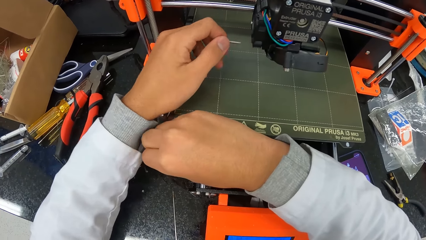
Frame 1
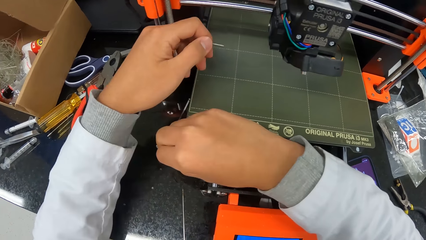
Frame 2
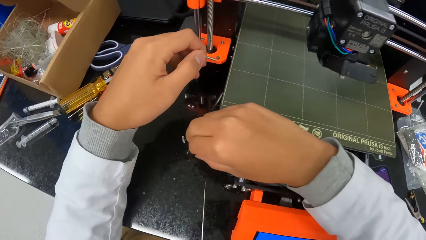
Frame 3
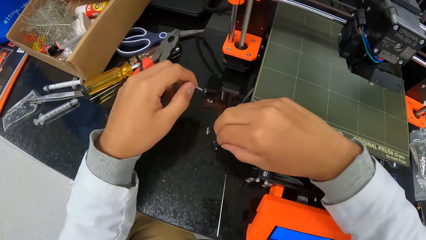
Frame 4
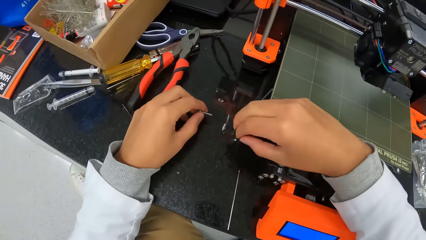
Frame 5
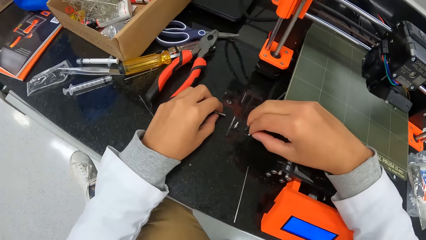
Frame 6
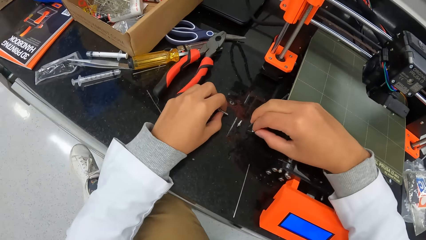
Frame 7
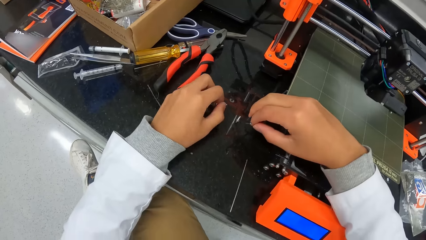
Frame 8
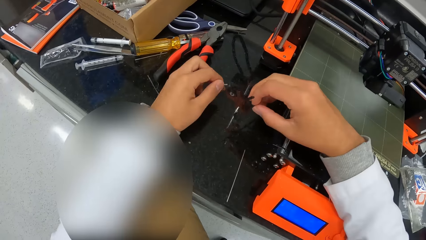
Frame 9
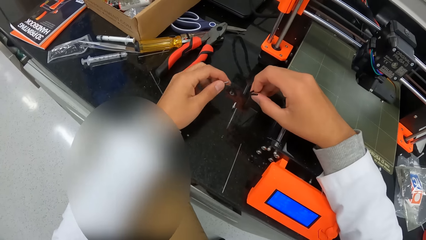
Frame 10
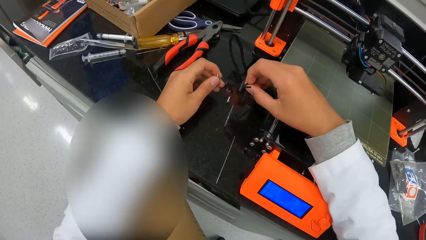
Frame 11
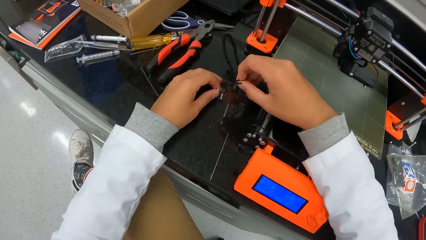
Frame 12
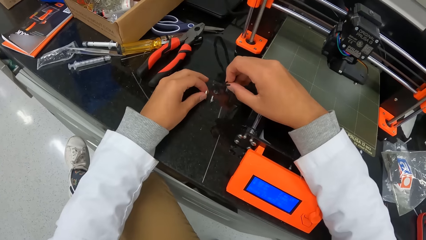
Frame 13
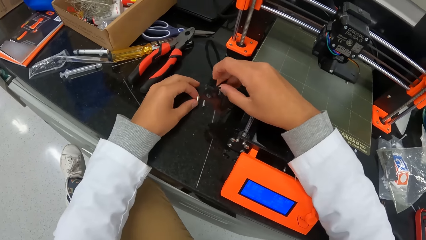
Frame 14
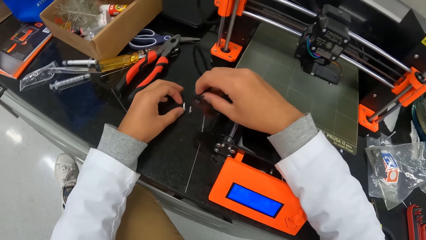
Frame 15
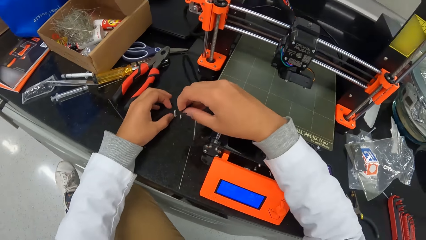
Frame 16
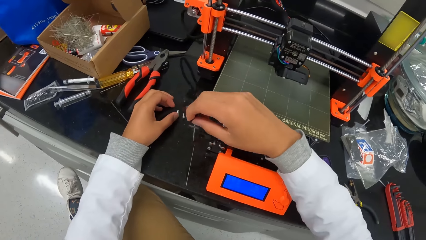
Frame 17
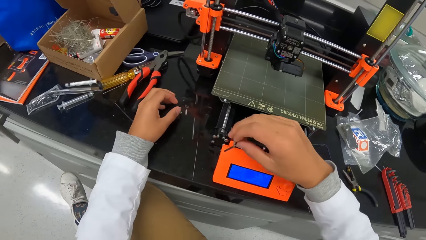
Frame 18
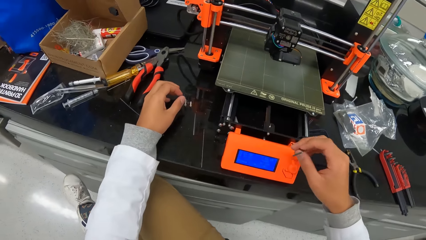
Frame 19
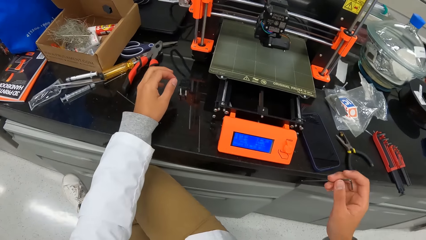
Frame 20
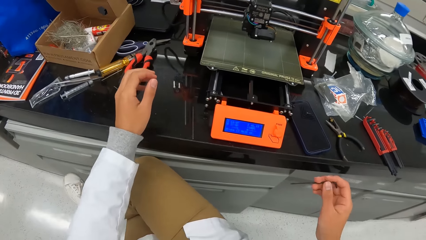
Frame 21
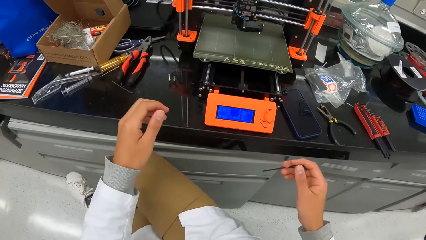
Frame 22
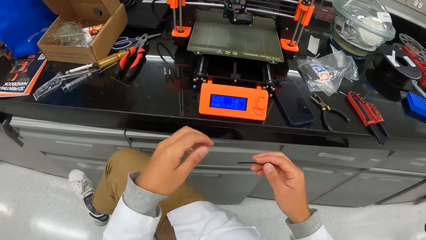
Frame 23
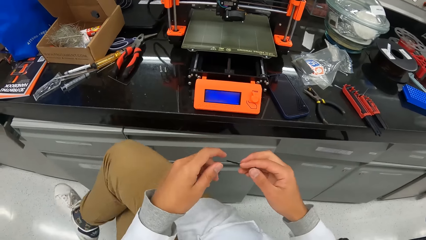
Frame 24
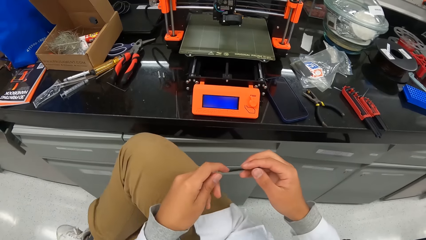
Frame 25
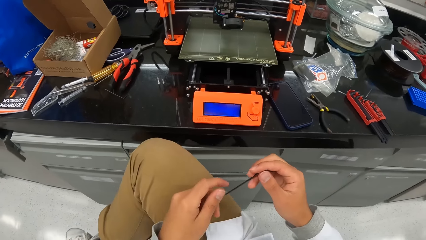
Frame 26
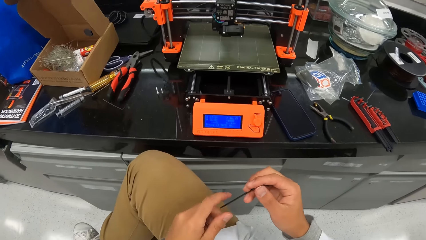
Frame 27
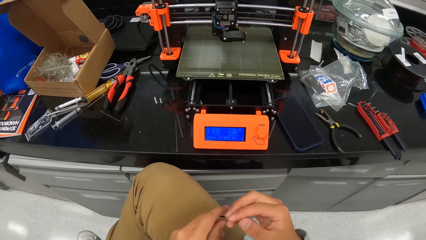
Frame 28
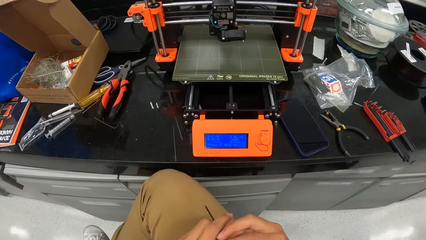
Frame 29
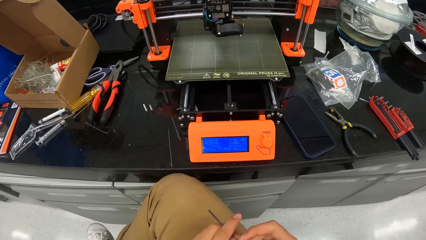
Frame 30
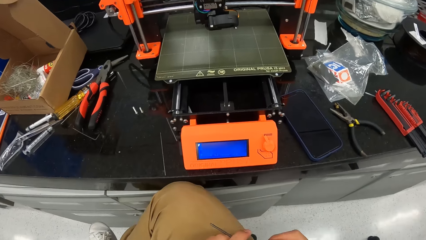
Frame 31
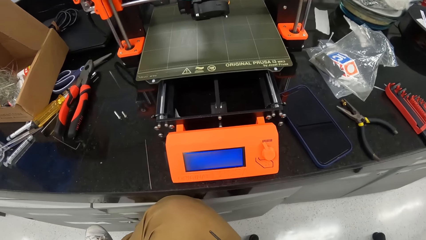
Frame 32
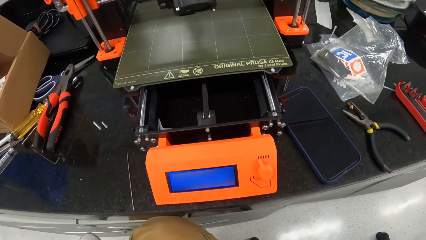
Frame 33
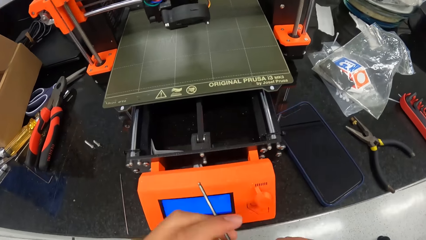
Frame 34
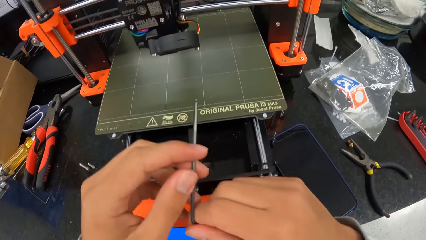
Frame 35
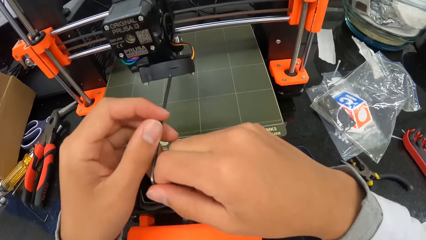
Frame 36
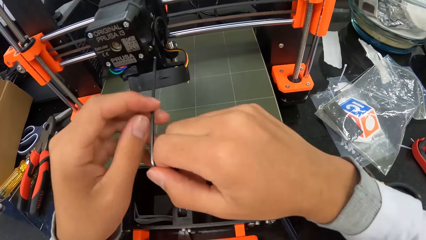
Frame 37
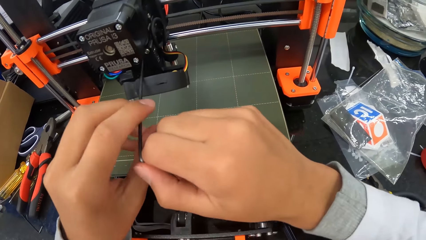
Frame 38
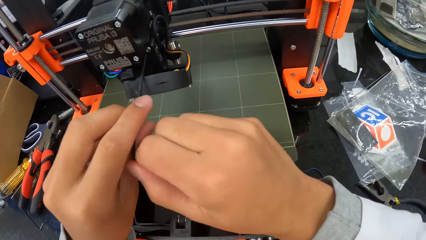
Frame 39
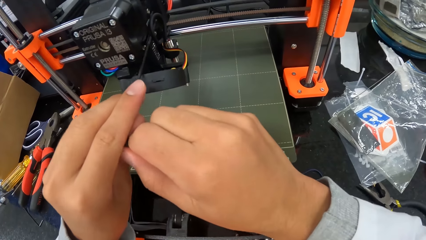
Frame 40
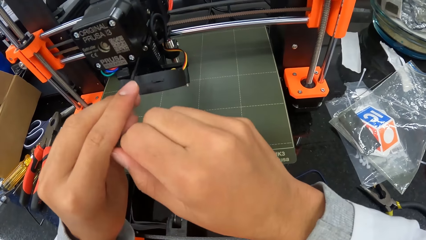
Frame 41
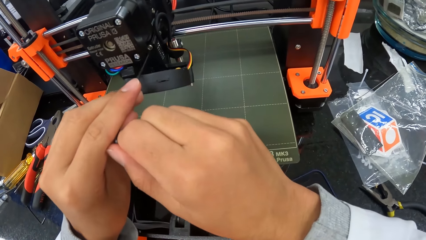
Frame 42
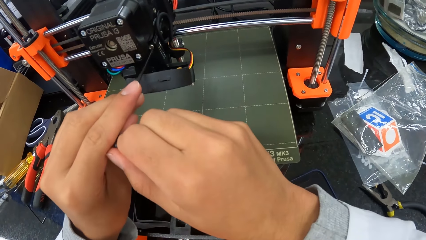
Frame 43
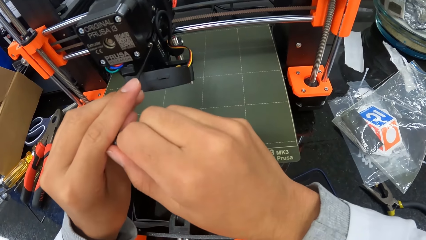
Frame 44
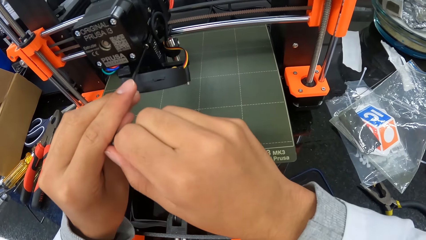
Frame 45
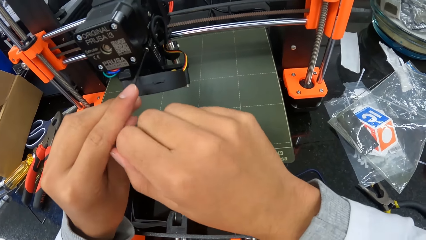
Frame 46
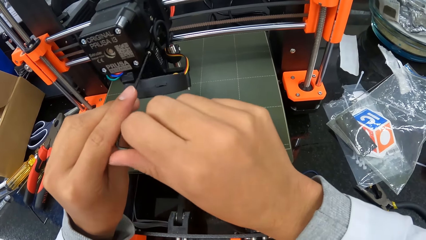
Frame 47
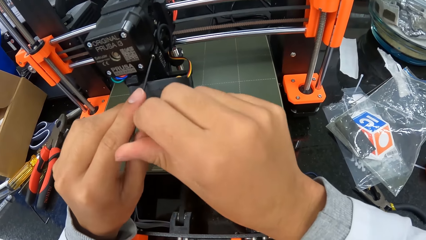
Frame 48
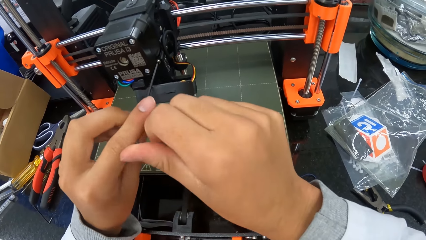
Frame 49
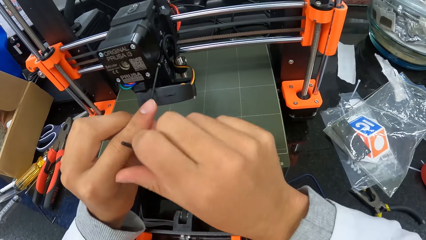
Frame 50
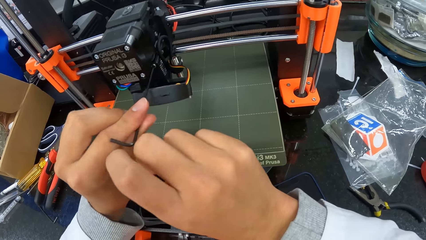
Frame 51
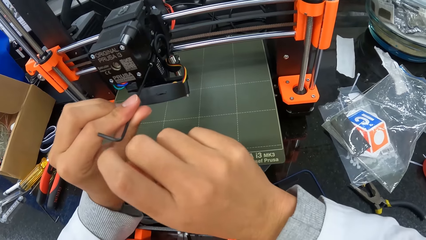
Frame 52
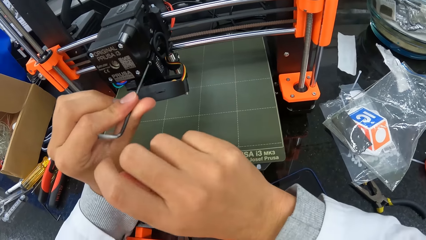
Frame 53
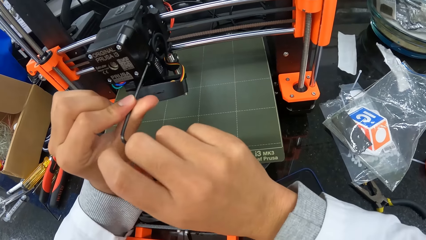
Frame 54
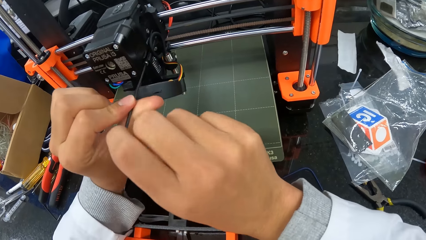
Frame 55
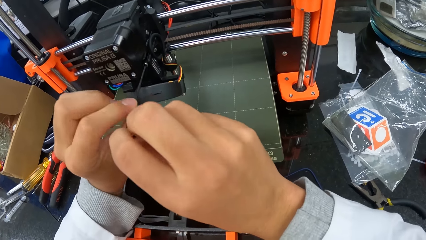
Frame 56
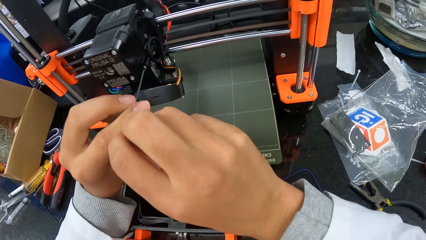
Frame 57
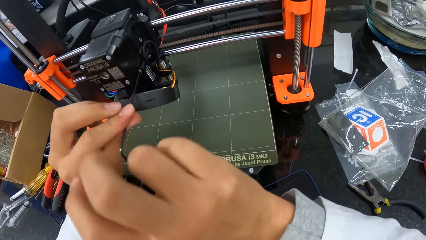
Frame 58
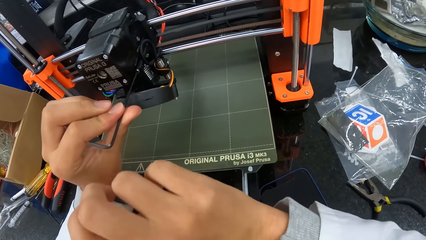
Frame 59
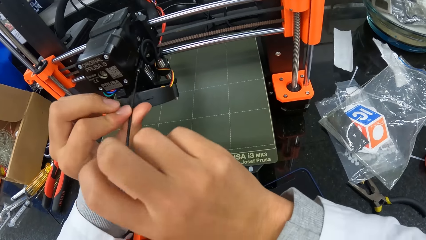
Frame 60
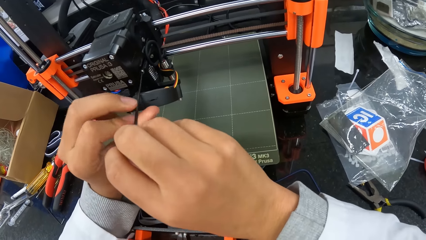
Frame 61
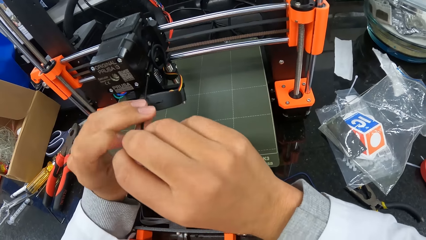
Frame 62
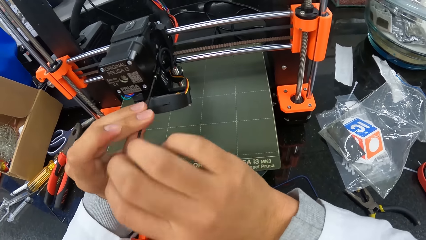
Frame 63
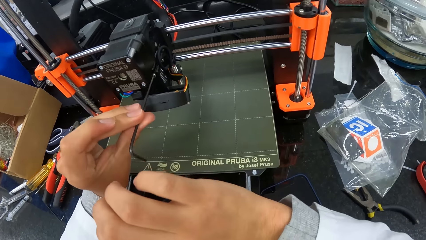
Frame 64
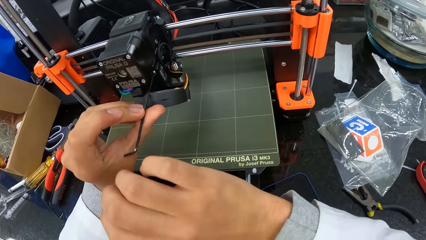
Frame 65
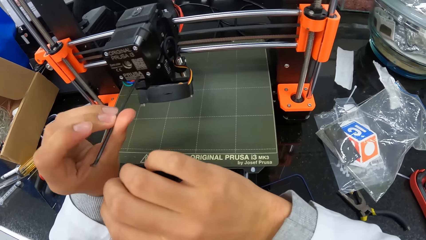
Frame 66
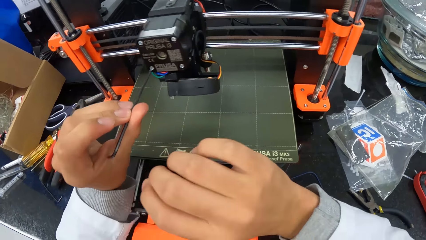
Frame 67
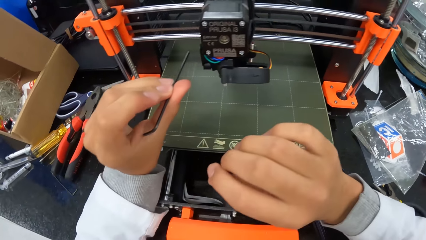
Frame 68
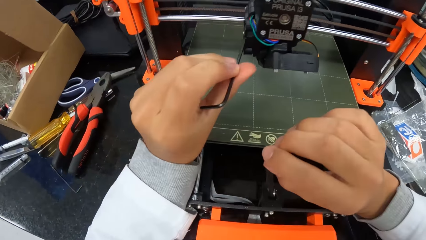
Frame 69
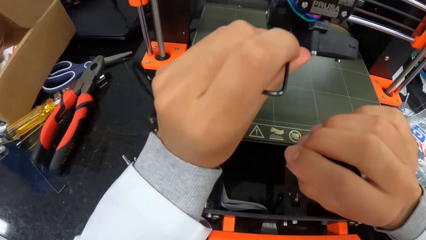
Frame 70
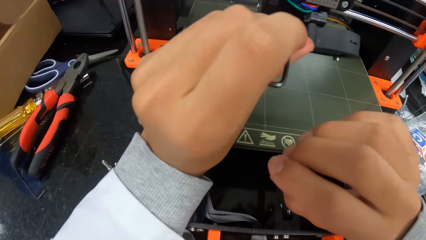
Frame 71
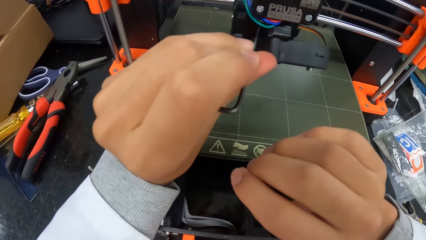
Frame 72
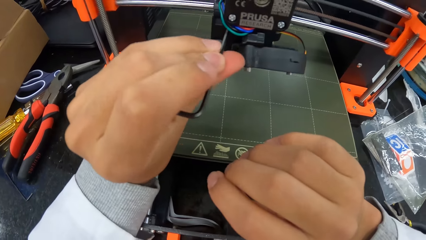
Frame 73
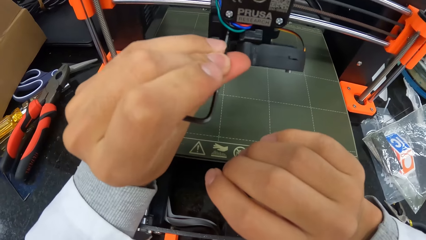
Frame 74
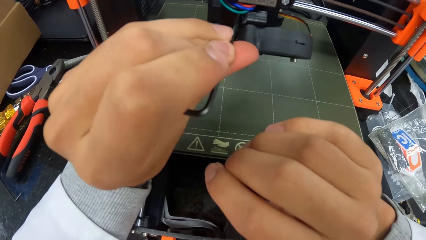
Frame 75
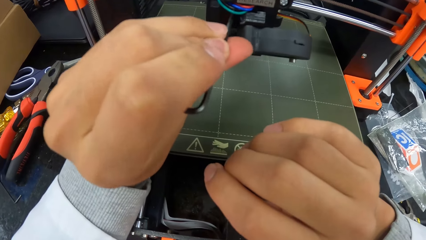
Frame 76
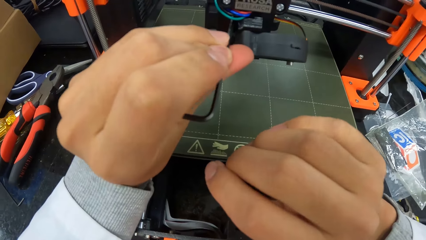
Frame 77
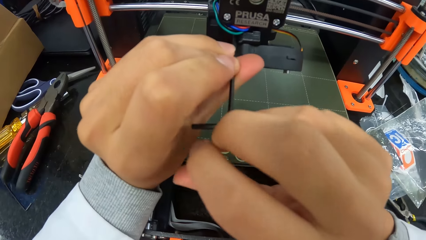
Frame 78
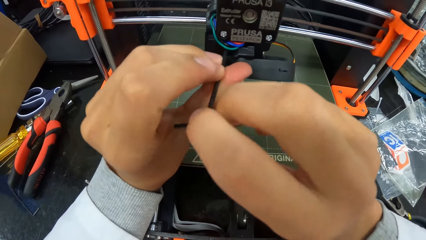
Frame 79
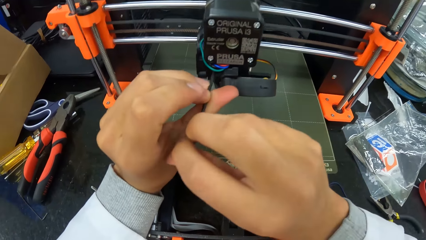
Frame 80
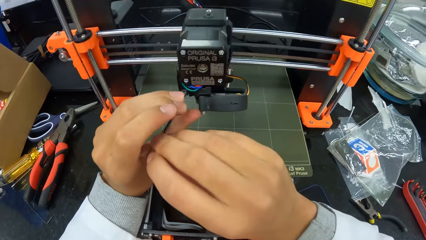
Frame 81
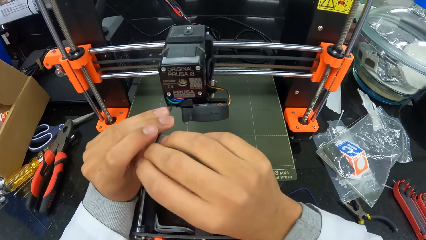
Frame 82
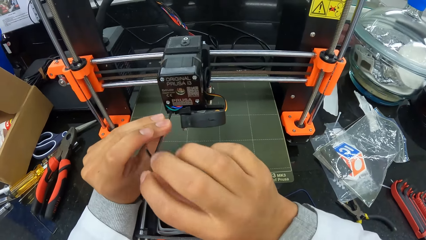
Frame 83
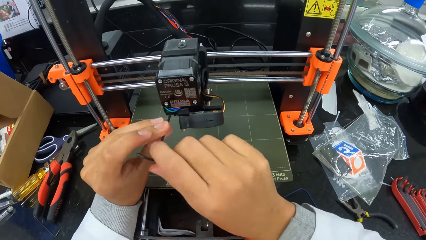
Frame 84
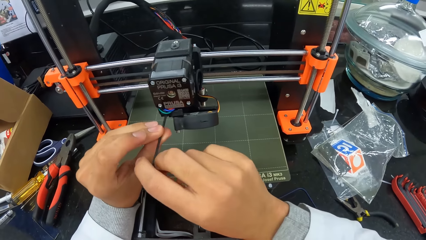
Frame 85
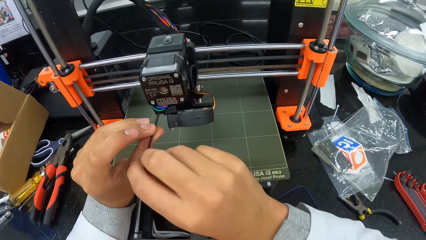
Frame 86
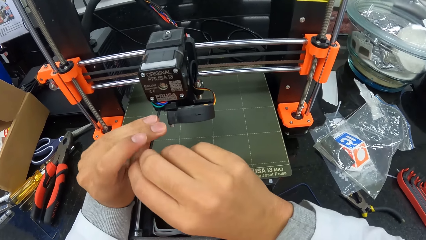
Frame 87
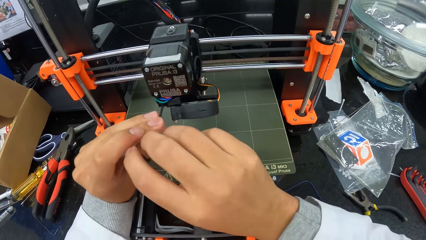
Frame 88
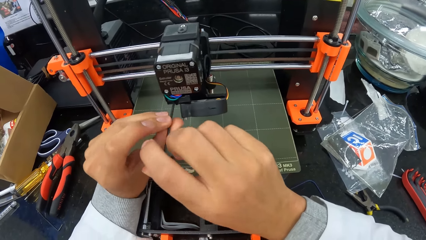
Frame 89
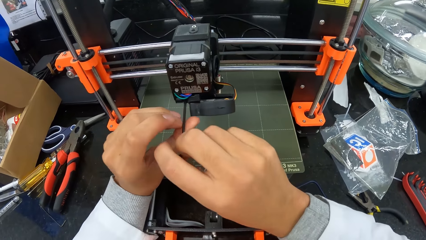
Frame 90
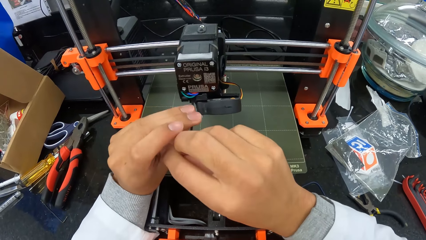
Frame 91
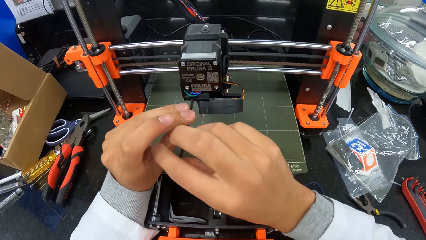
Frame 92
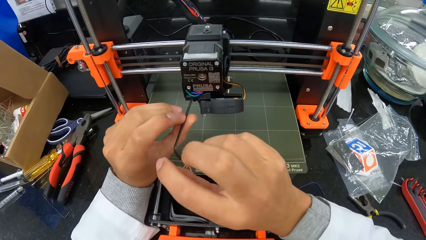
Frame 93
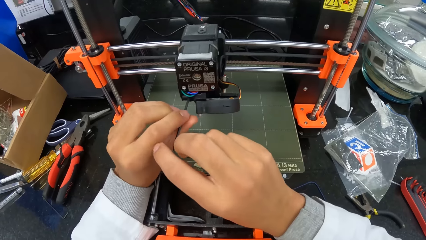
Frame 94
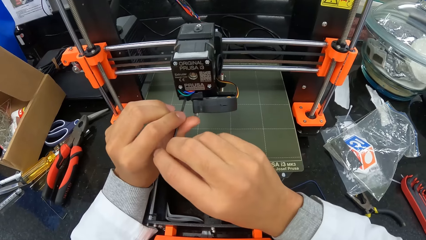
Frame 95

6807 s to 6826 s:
The camera wearer flips the screw in his left hand. He drops the screw in his right hand on the countertop. He holds the allen key with his hands. He dislodges the screw in a hotend assembly or machine with the allen in his hands. He pokes at a screw with the allen key in his left hand. He dislodges the screw in the hotend assembly with the allen in his hands.
